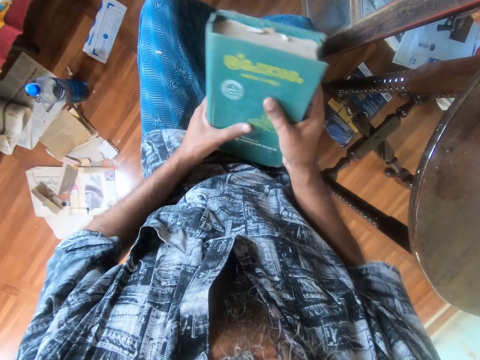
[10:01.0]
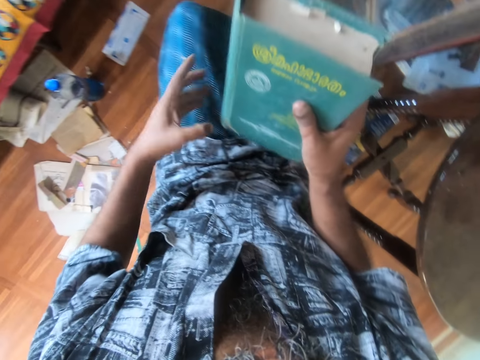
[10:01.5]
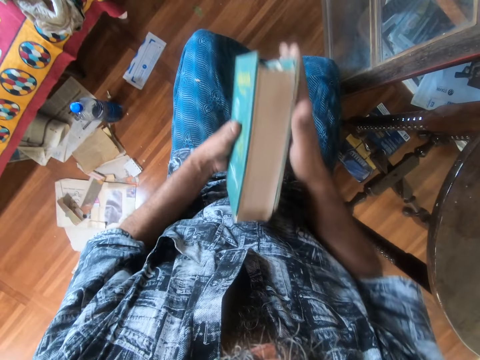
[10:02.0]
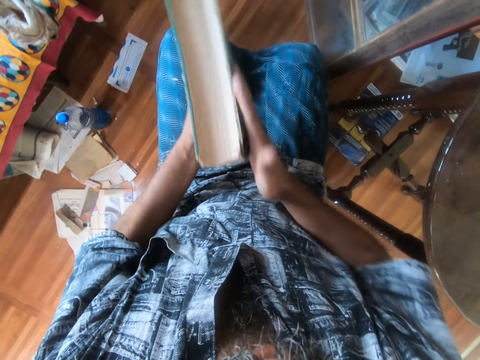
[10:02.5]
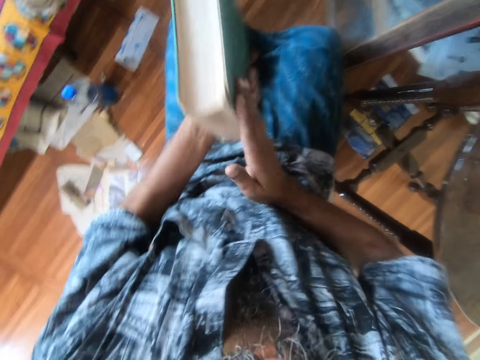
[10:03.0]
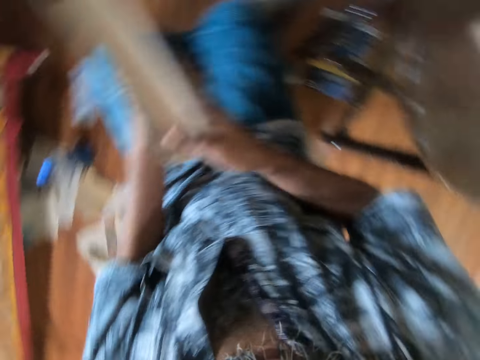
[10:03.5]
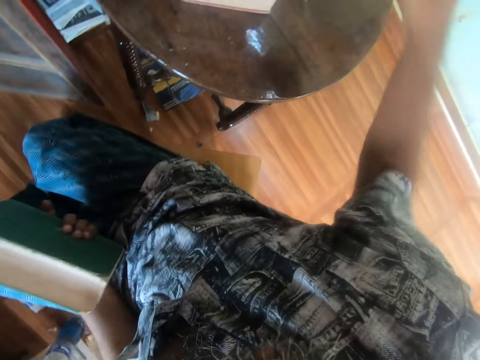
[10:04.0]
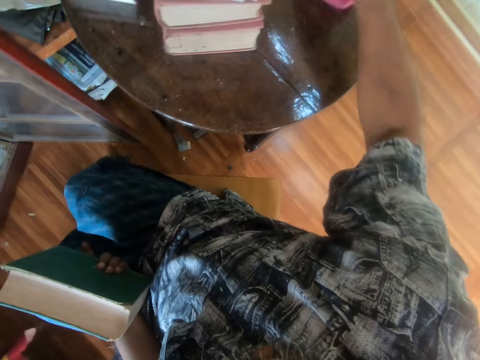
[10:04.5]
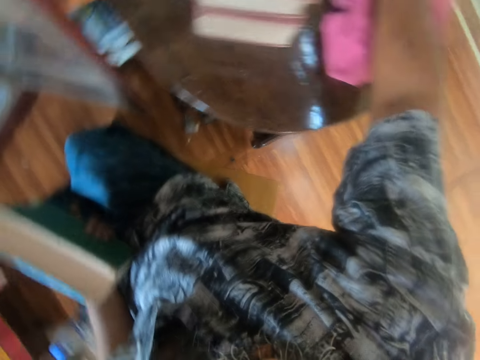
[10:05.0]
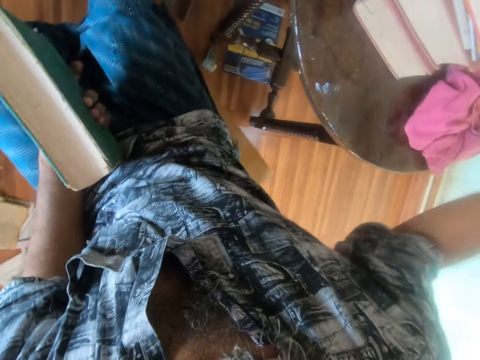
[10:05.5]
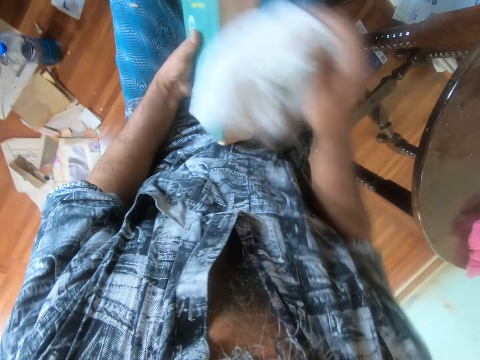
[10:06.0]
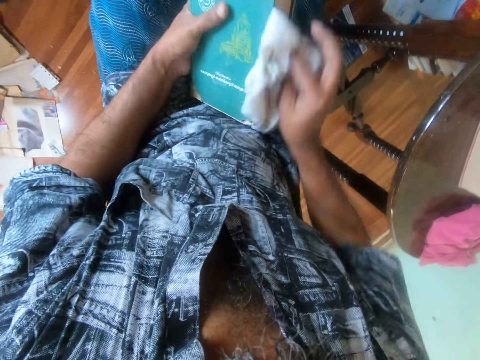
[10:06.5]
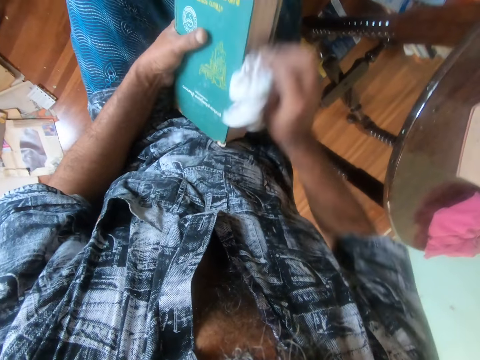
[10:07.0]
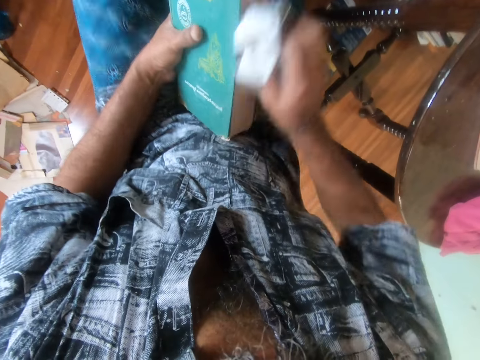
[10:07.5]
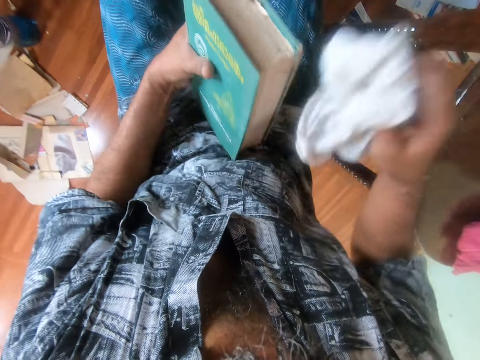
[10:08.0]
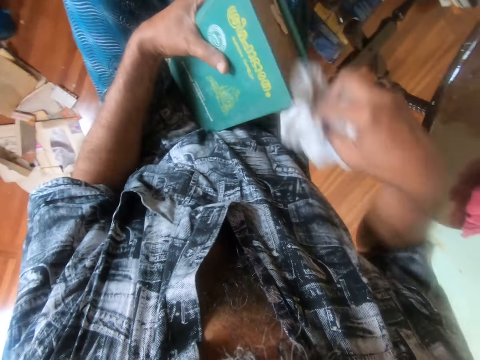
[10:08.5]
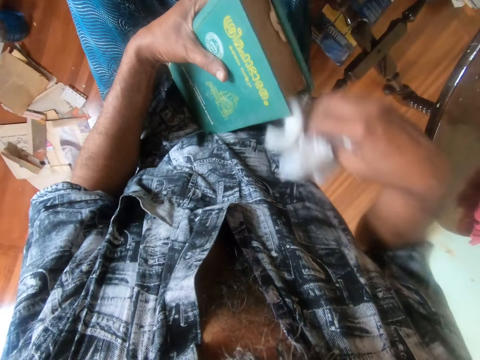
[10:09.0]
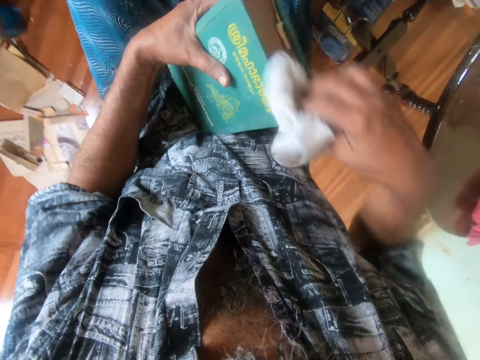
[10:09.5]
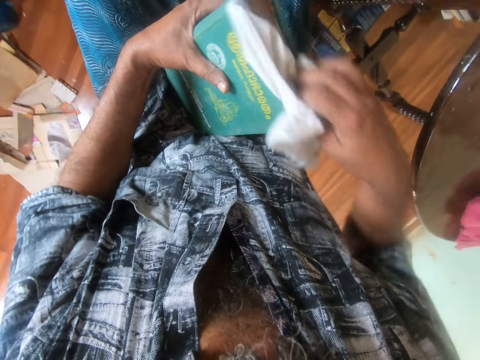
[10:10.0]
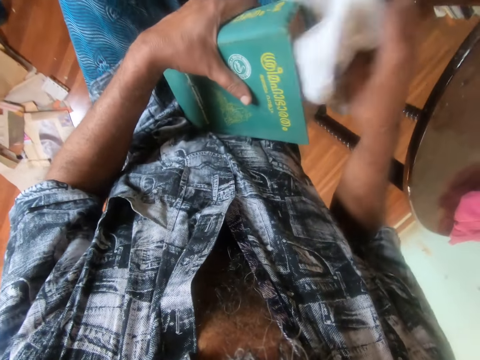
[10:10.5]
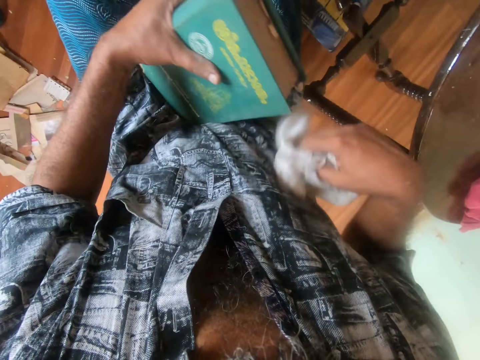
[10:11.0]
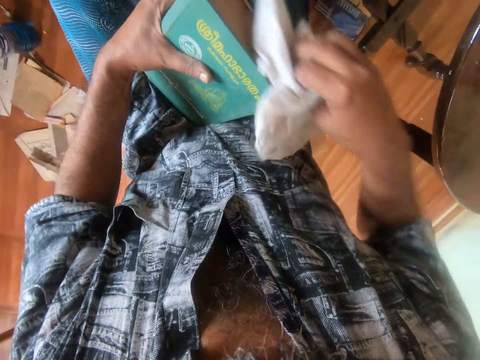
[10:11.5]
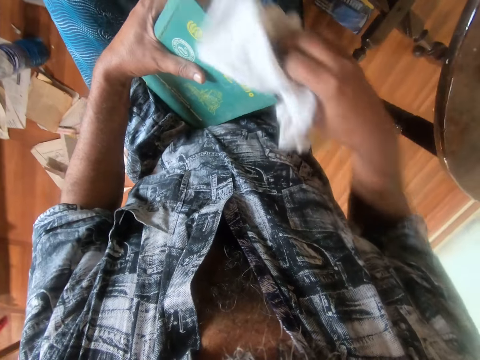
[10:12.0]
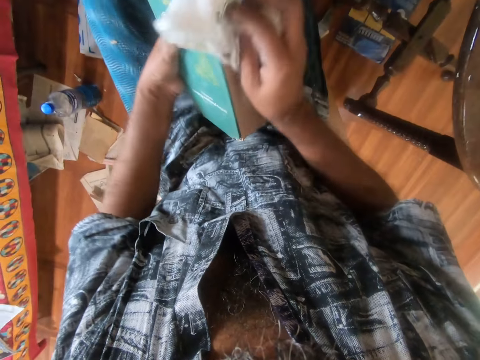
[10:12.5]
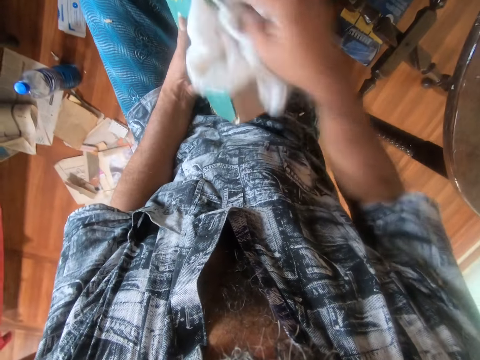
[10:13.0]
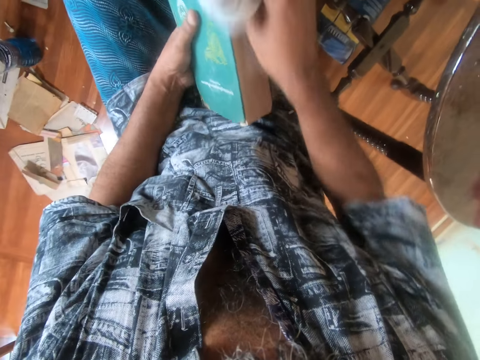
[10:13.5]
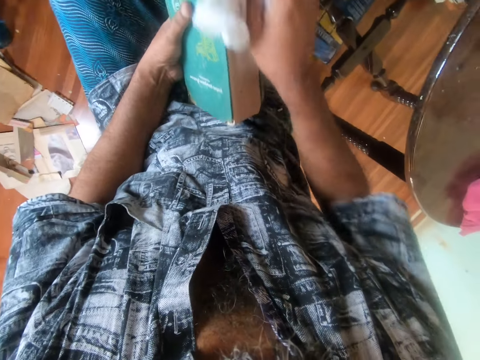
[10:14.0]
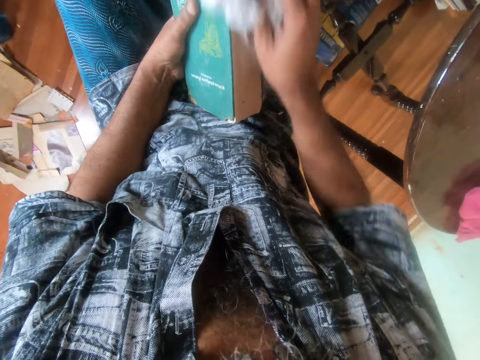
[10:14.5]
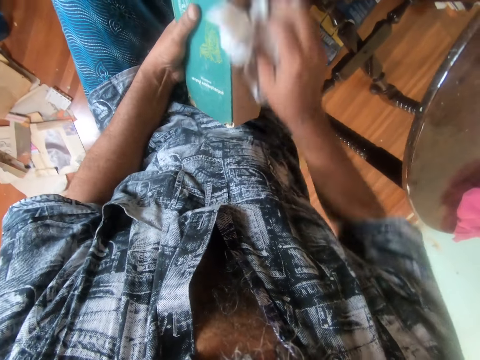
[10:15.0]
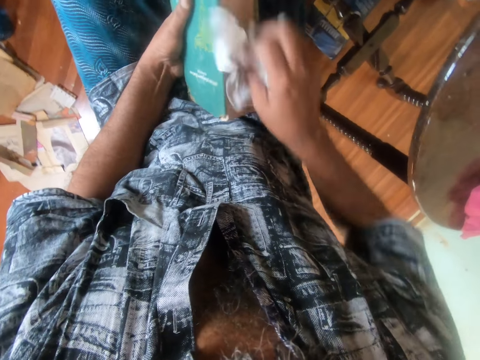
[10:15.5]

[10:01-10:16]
The camera wearer wipes the book with hands. They move the towel. They pick up the towel. They wipe the book with the towel.

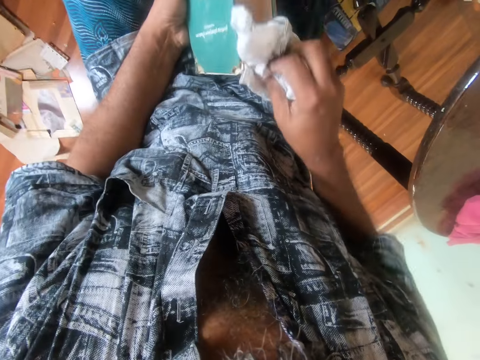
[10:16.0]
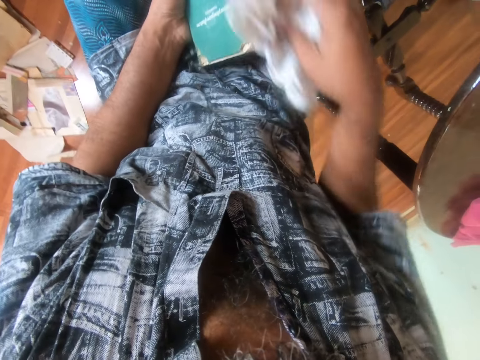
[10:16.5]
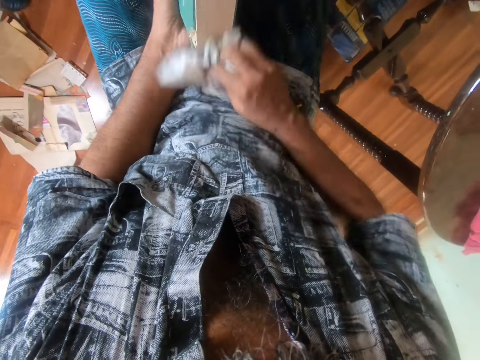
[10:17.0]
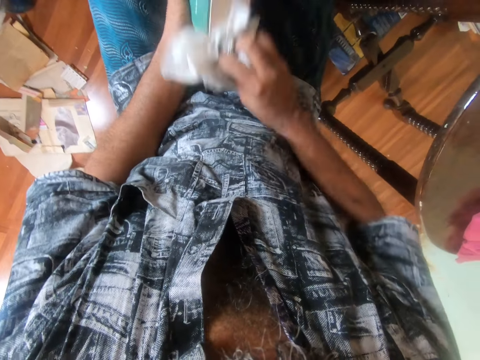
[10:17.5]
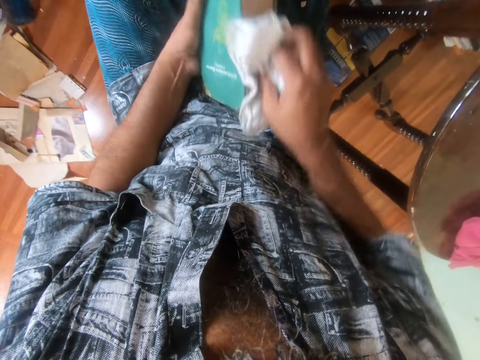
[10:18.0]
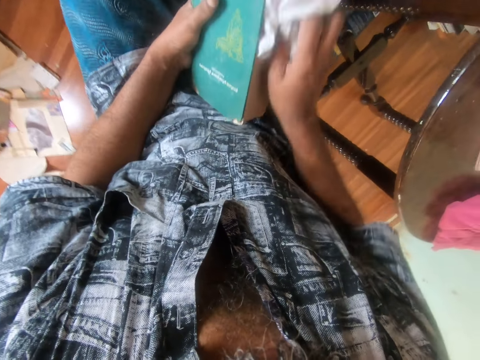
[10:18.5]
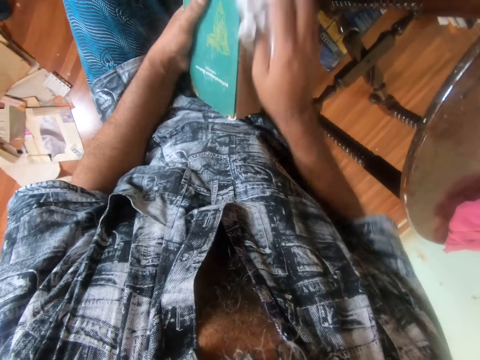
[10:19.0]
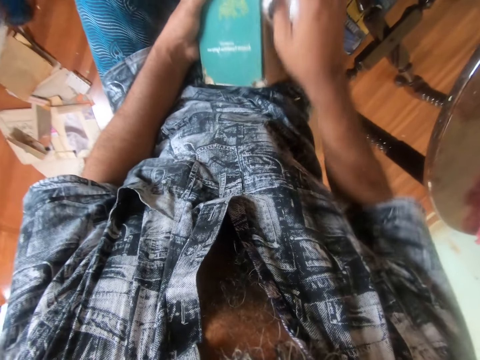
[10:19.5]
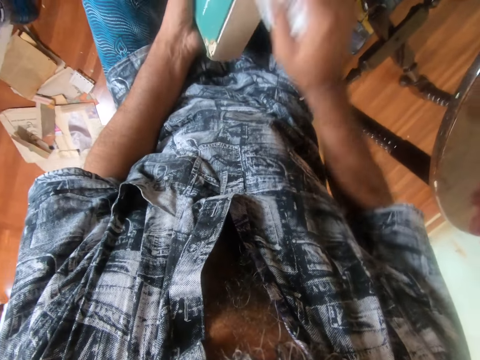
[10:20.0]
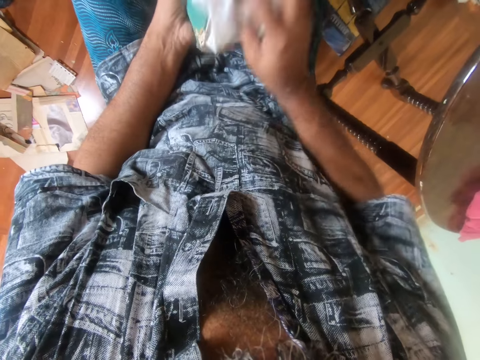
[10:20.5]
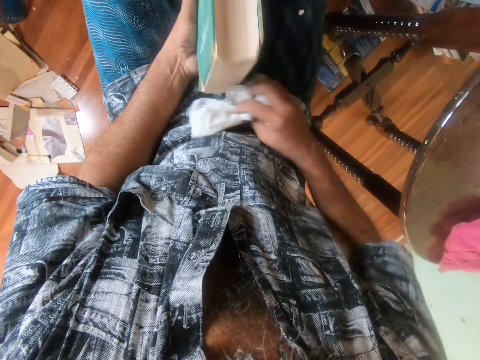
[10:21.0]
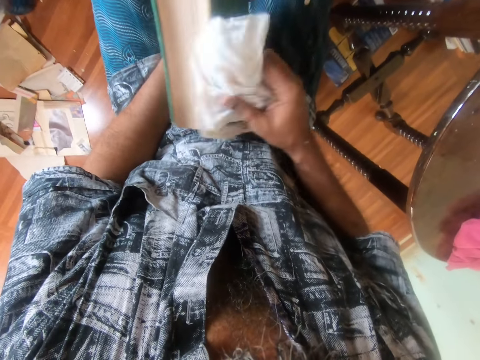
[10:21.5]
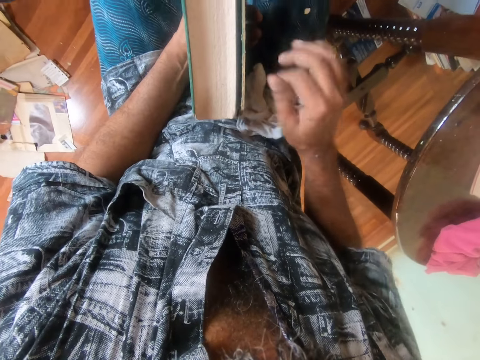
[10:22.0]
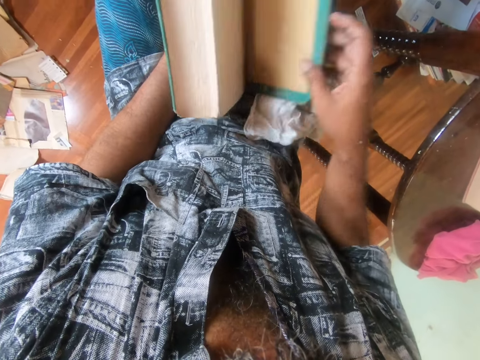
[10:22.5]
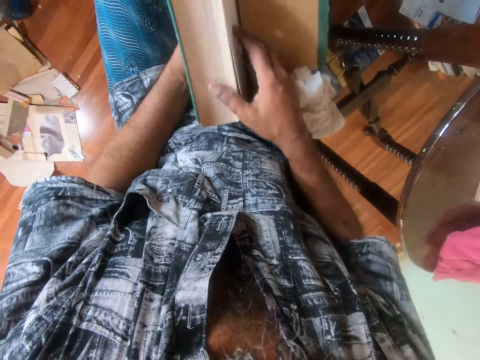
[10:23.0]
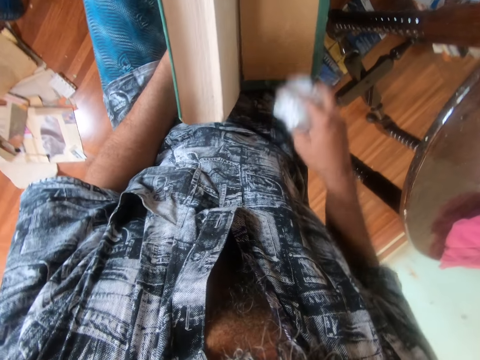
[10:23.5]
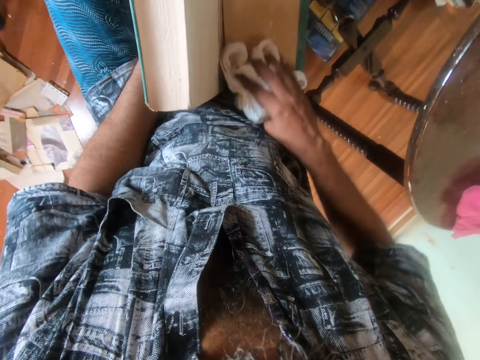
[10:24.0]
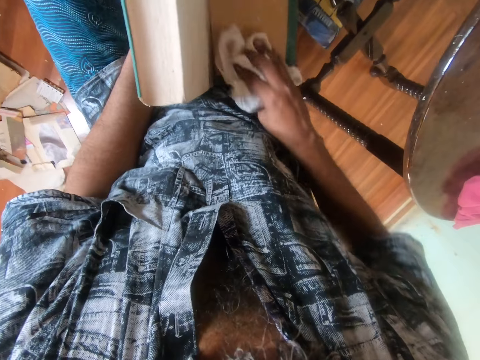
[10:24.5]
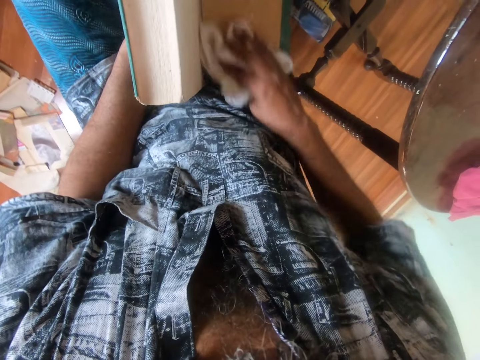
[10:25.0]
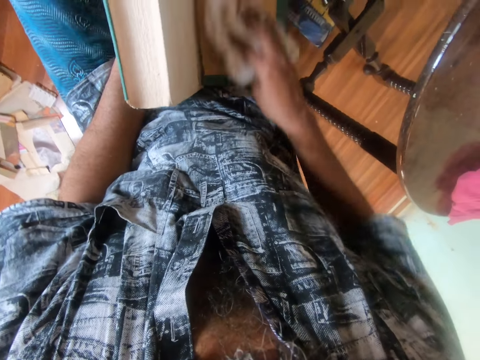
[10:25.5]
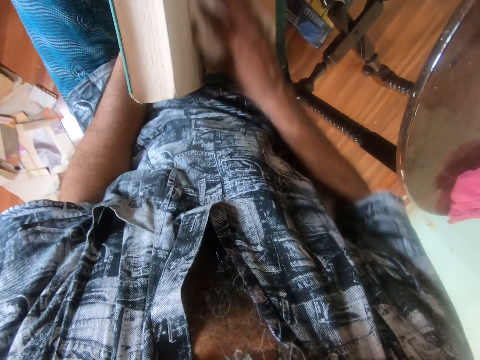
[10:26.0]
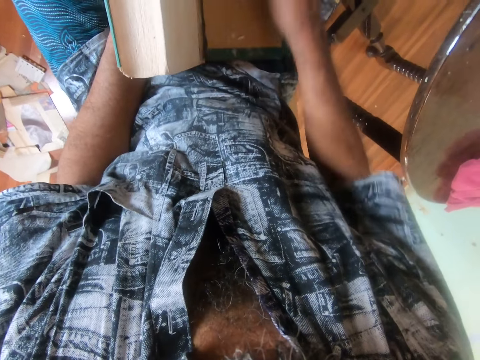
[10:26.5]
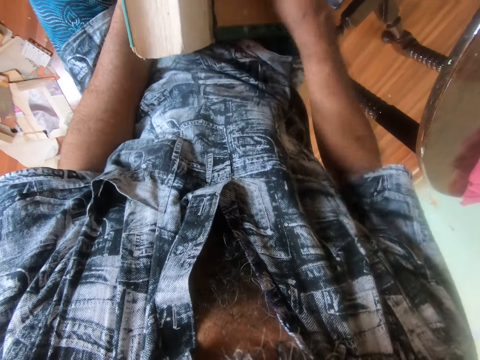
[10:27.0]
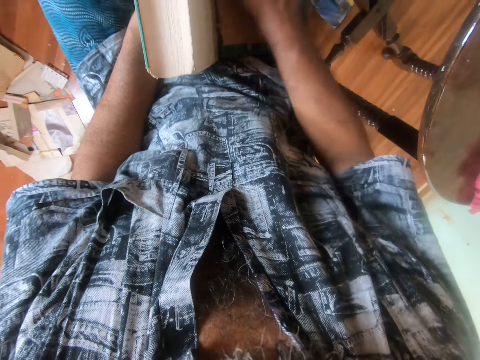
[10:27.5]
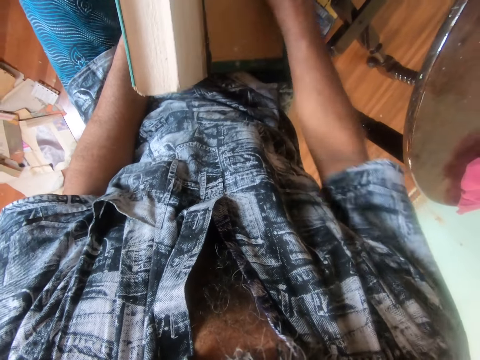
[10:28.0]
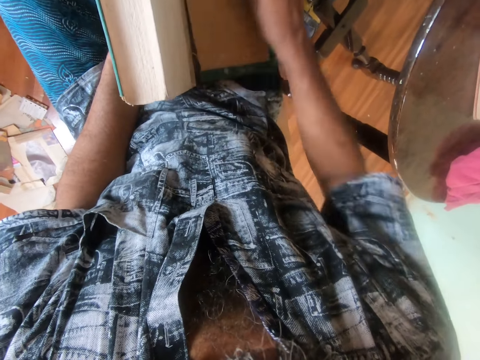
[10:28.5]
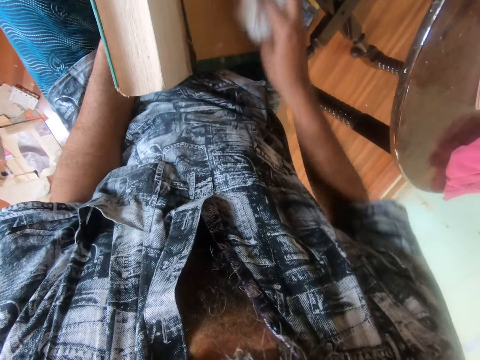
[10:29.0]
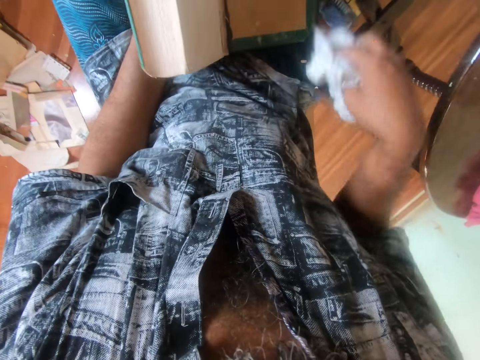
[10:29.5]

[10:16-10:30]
The camera wearer opens the book. They wipe the book.
